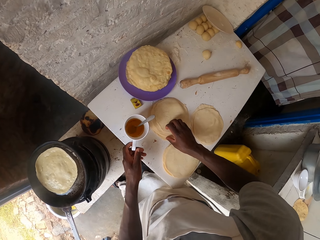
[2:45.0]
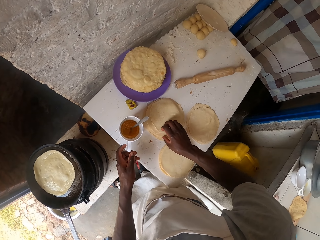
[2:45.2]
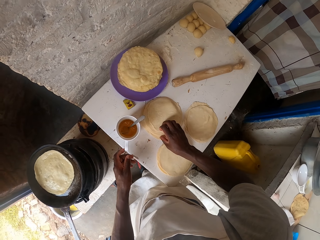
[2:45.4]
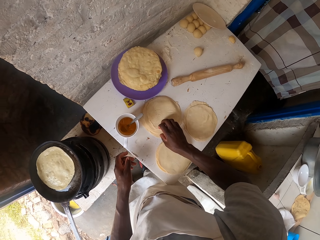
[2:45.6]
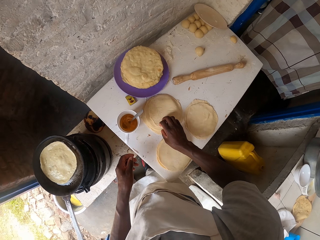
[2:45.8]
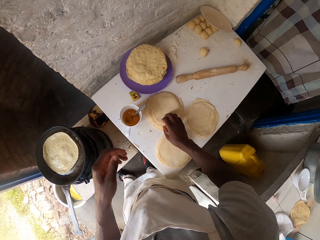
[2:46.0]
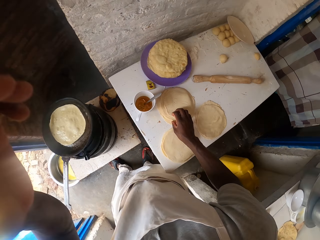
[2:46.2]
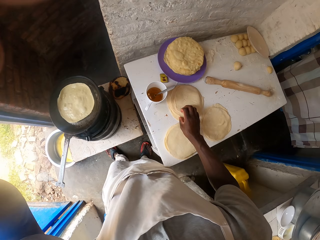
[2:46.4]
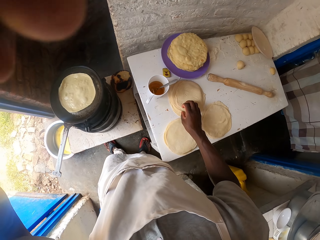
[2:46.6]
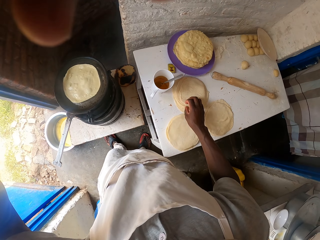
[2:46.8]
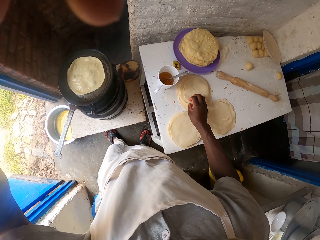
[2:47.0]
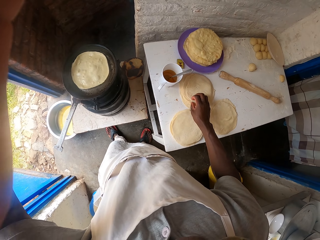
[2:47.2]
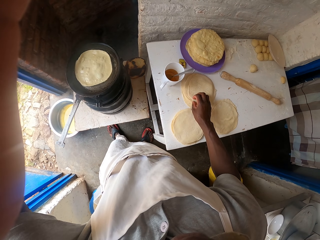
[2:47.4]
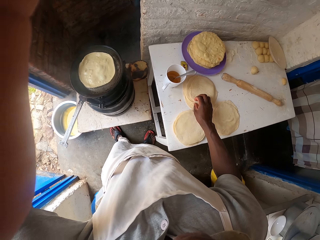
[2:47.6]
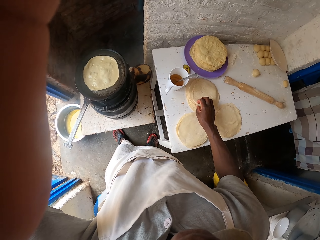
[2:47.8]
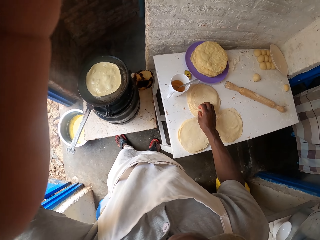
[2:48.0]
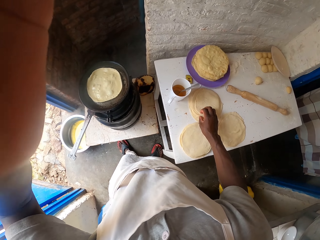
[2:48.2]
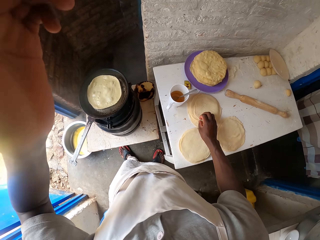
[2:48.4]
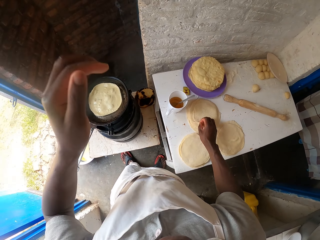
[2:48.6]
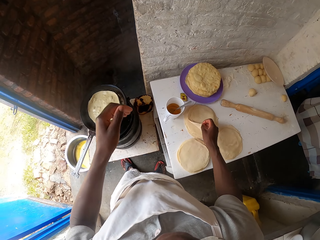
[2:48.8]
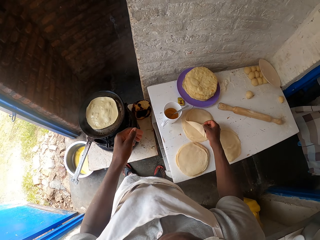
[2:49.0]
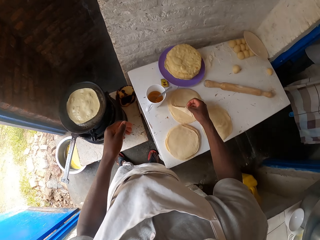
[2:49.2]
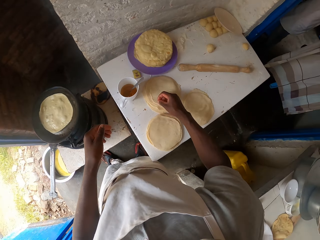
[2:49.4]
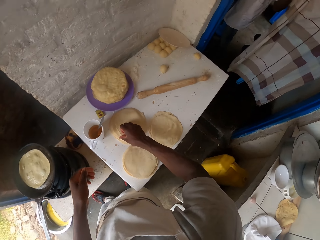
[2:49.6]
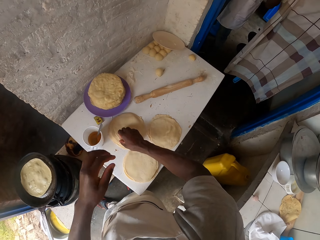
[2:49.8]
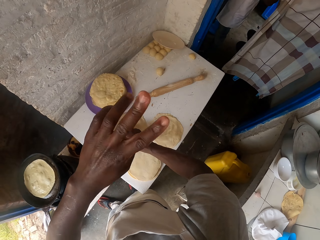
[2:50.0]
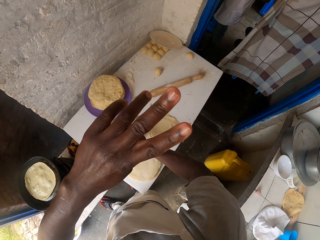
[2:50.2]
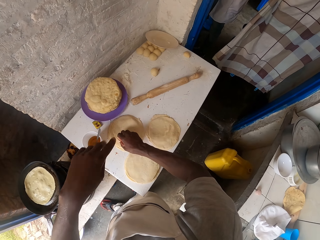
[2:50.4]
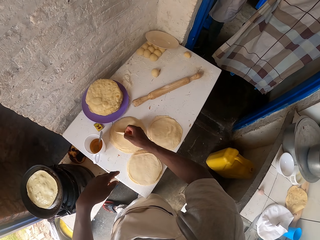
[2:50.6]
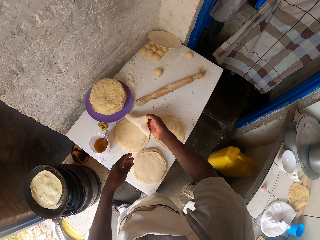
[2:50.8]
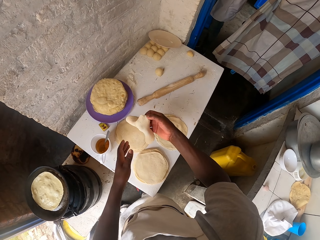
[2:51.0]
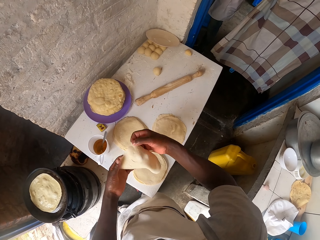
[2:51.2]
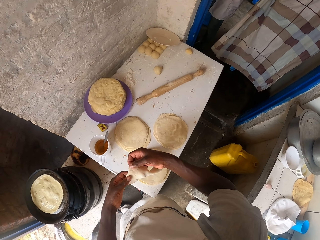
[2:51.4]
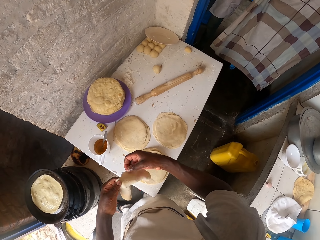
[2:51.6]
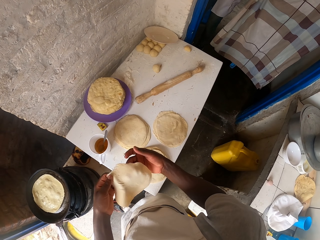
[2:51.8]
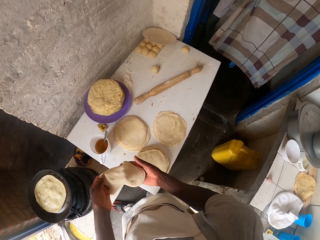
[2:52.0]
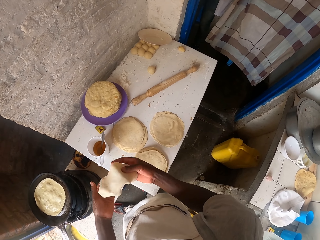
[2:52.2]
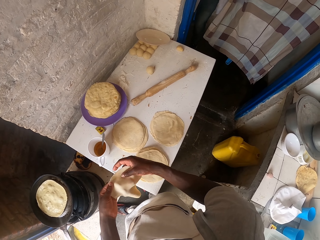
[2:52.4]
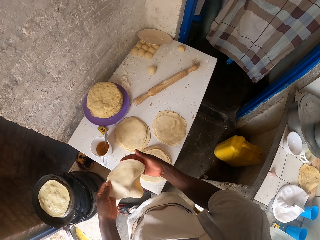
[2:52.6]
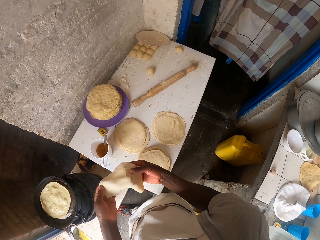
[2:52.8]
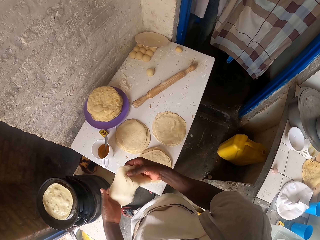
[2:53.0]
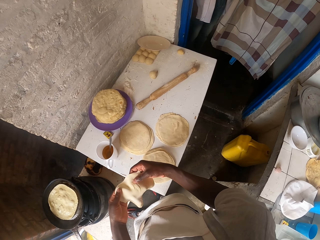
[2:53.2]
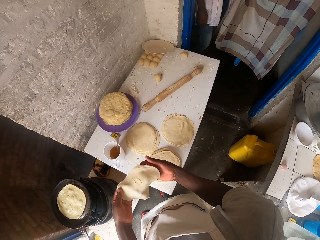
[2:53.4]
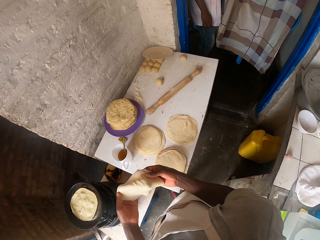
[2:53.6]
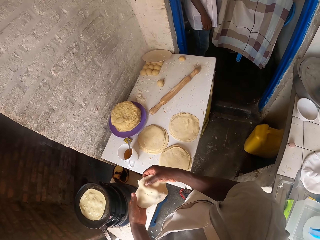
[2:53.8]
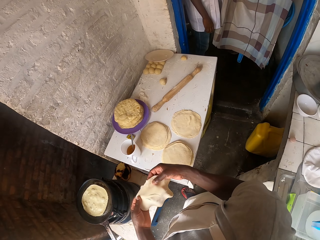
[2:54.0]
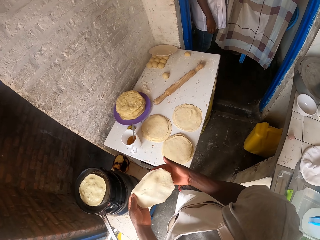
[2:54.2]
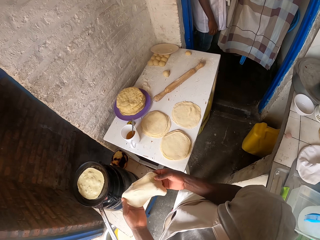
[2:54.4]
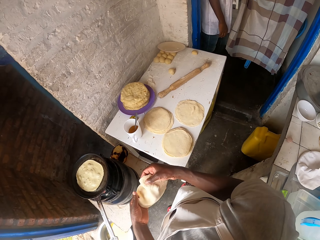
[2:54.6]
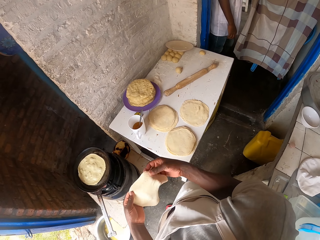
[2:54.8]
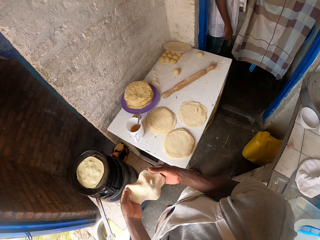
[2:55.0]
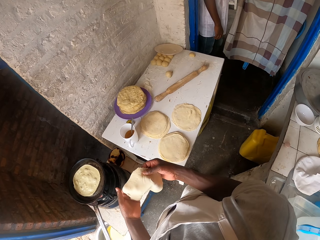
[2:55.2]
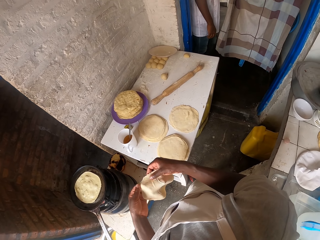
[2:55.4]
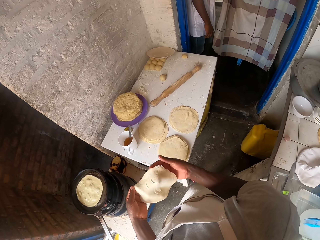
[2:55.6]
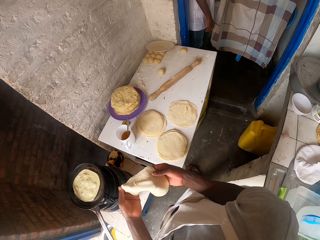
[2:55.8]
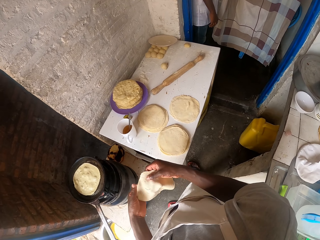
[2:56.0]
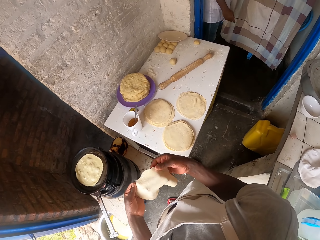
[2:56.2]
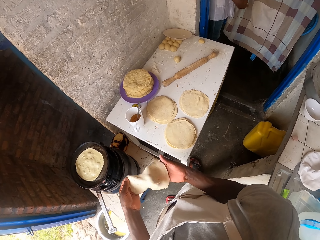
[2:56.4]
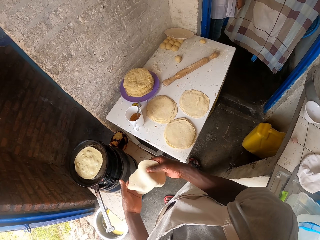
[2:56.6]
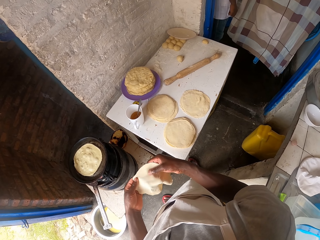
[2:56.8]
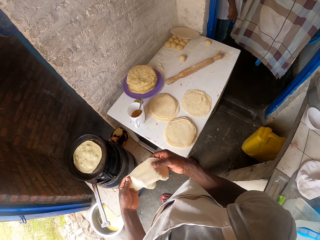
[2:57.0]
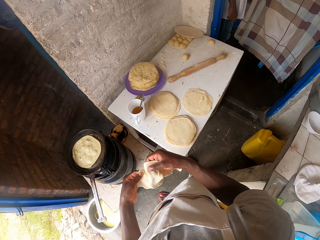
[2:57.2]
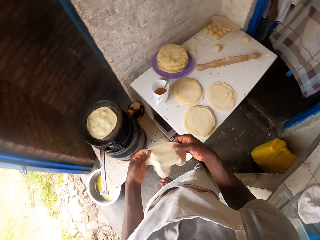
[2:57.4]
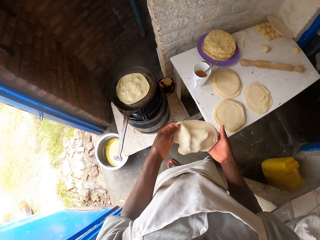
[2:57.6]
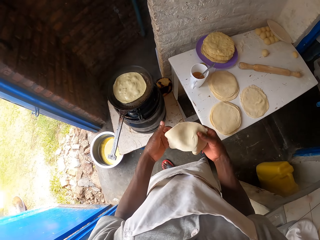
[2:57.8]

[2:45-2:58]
The camera wearer raises the left hand. They drop the left hand. They raise the left hand. They pick dough with the right hand from the table. They turn the dough in the hands. They adjust the dough.

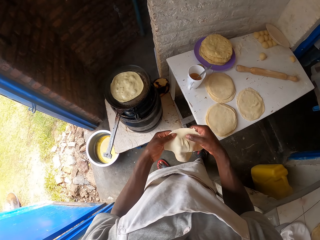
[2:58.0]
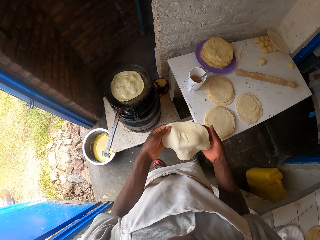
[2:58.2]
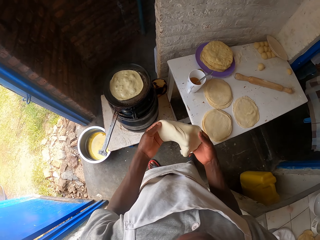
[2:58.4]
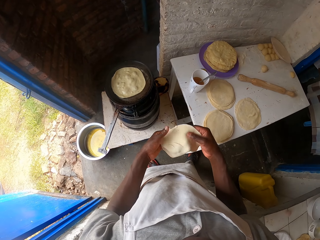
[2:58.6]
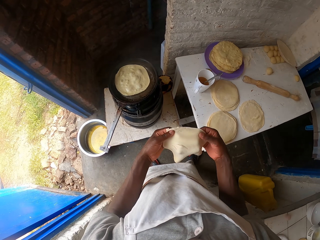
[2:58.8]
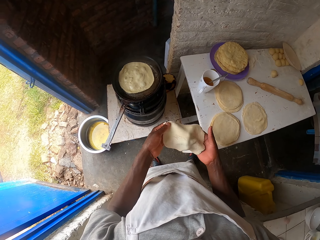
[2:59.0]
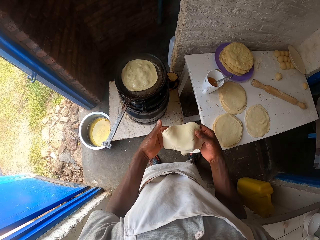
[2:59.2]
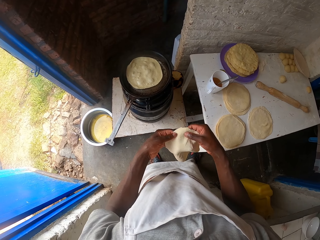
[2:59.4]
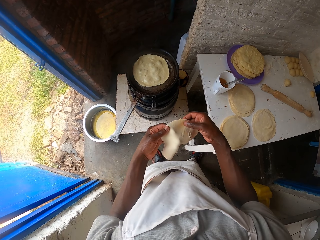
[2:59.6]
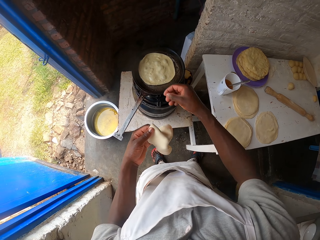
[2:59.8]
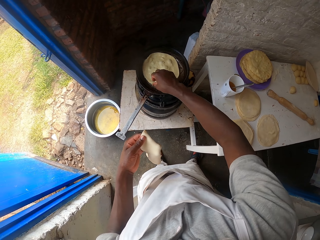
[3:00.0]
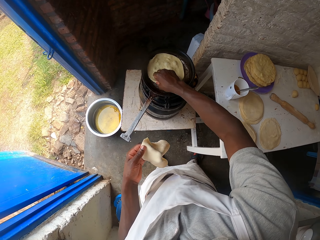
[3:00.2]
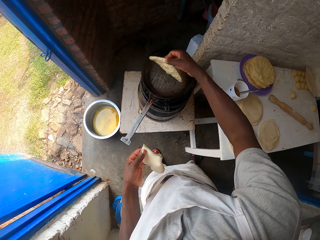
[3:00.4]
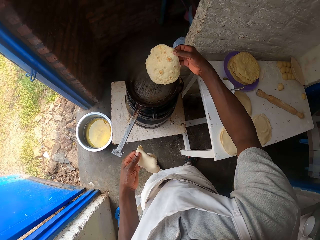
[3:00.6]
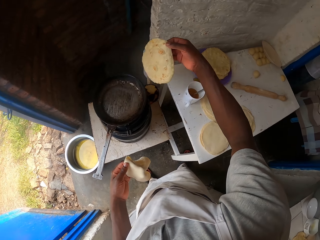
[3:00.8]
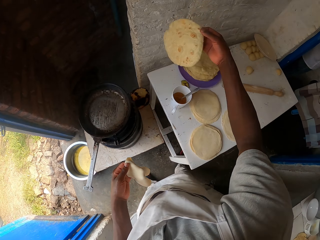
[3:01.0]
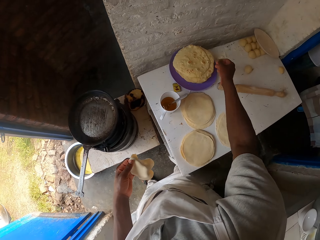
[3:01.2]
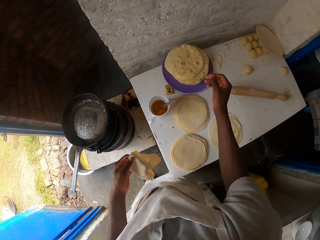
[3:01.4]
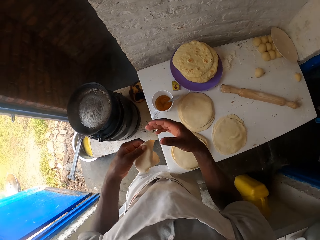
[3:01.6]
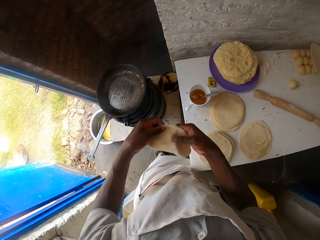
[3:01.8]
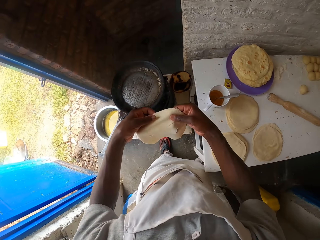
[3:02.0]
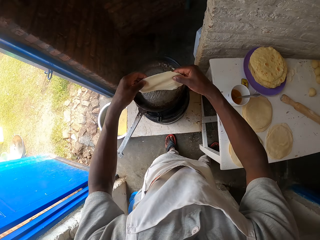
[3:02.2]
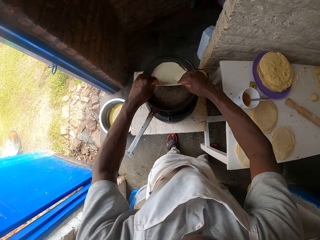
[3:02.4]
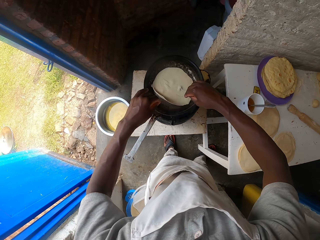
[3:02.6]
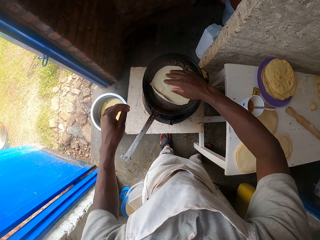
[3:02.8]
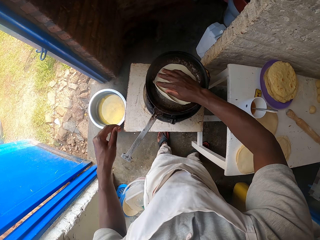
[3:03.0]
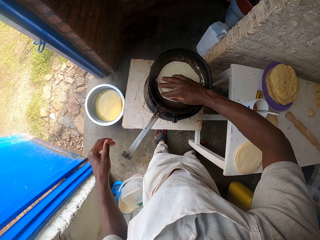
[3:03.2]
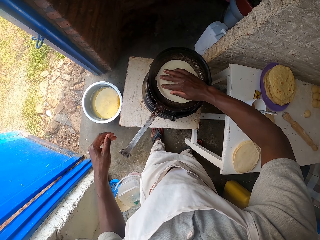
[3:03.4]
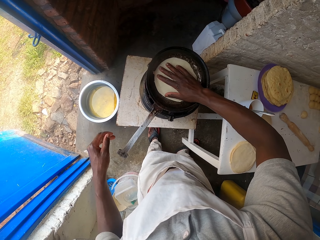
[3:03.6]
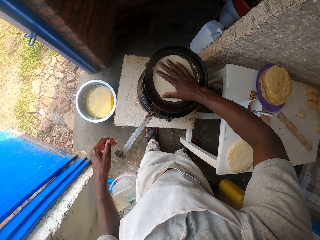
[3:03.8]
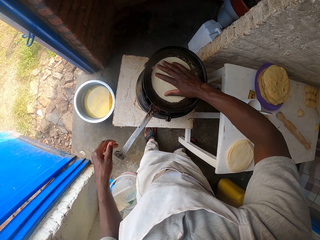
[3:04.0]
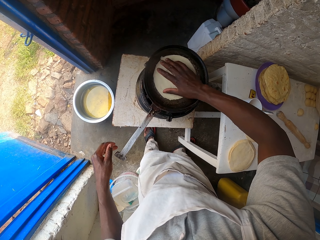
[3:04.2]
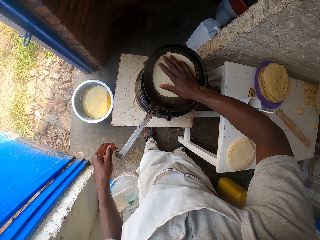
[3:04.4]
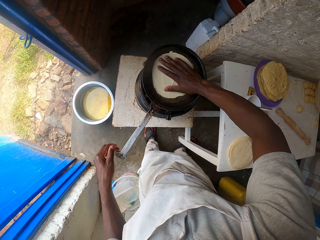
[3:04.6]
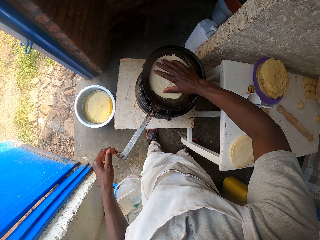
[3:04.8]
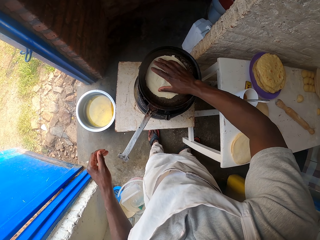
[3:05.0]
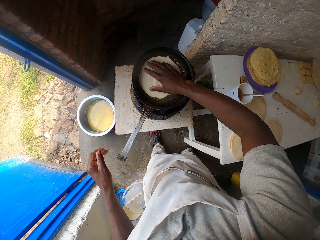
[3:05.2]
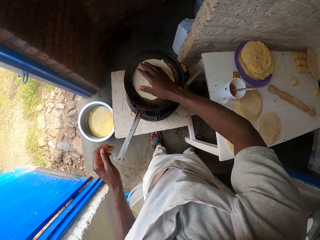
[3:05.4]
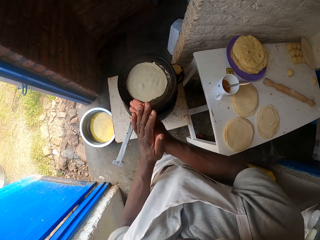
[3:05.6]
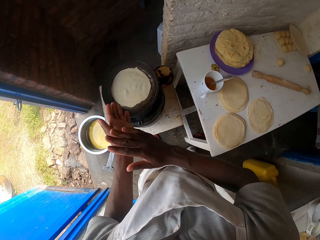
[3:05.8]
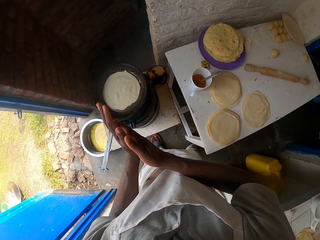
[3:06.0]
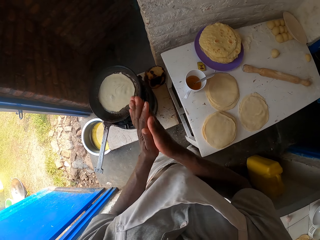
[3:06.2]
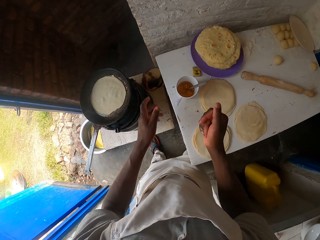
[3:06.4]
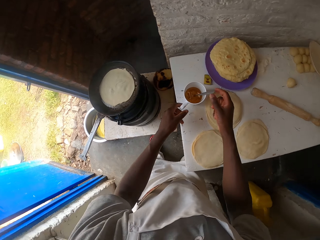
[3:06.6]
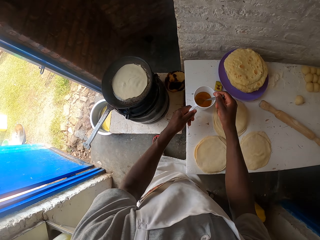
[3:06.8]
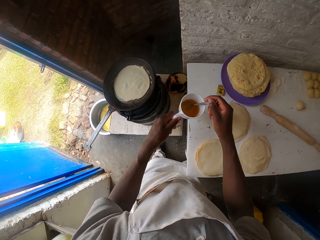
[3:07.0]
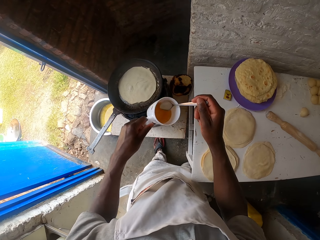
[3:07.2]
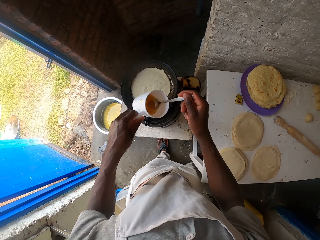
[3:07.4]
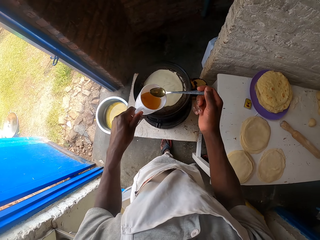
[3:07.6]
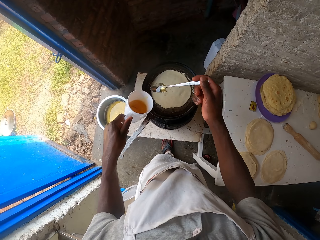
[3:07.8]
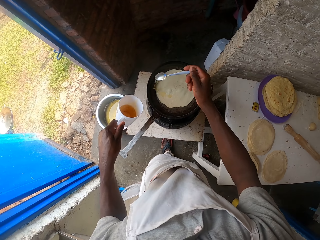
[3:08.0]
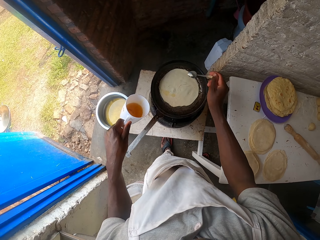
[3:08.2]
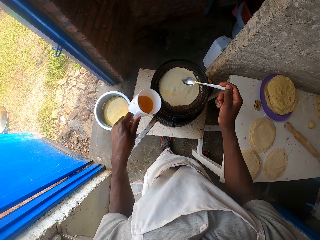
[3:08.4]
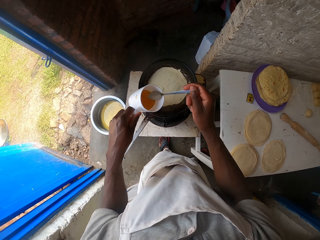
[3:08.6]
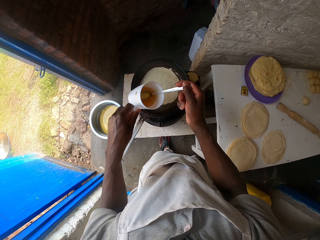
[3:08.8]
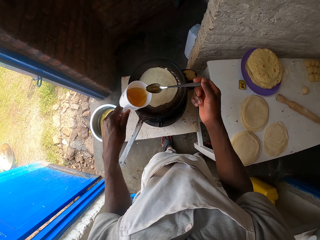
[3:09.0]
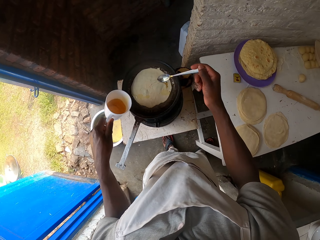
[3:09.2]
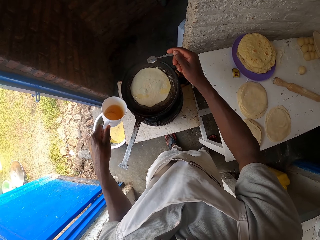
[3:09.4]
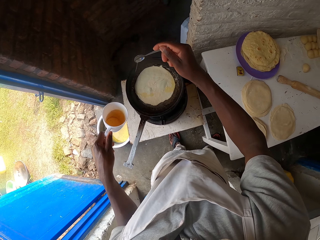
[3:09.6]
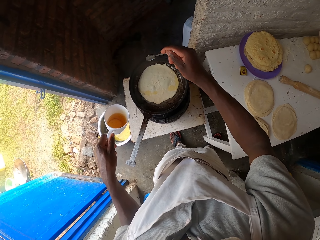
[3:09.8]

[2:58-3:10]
The camera wearer picks the chapati with the right hand from the pan. They drop the chapati in the right hand on the plate. They drop the dough on the cooking pan. They turn the dough on the cooking pan with the right hand. They rub hands. They pick a cup with the left hand from the table. They pick a spoon from the cup. They scoop oil from the cup with the spoon. They sprinkle the oil in the spoon on the cooking pan. They scoop oil from the cup with the spoon. They sprinkle the oil in the spoon on the cooking pan.
